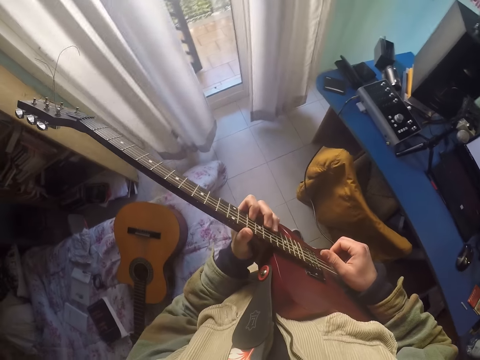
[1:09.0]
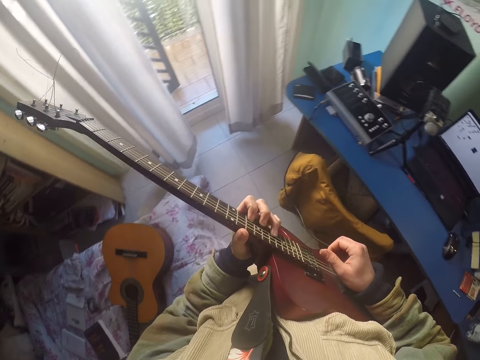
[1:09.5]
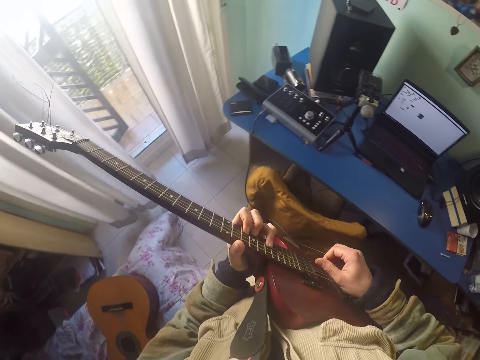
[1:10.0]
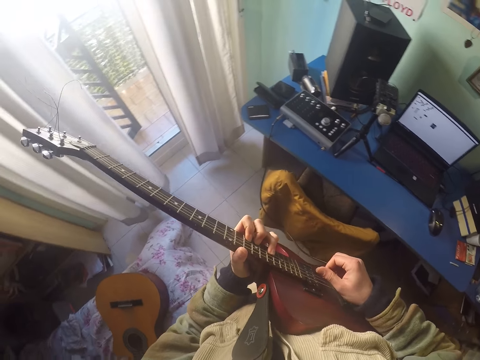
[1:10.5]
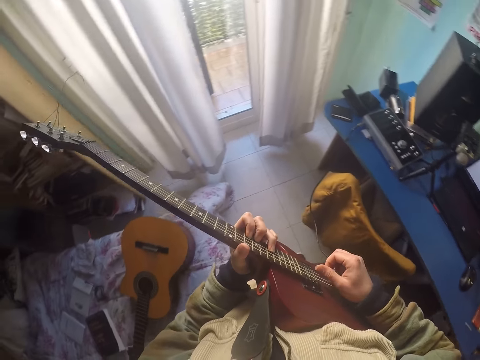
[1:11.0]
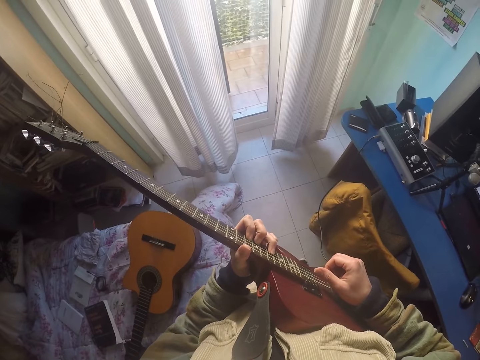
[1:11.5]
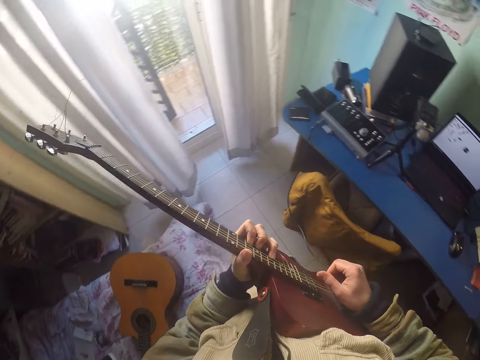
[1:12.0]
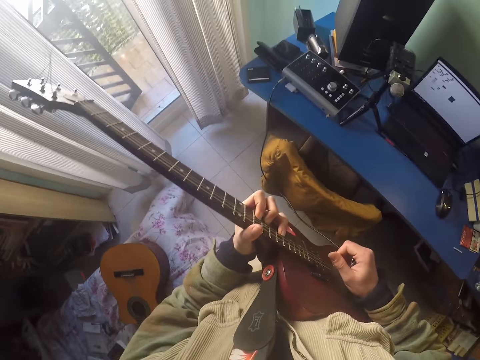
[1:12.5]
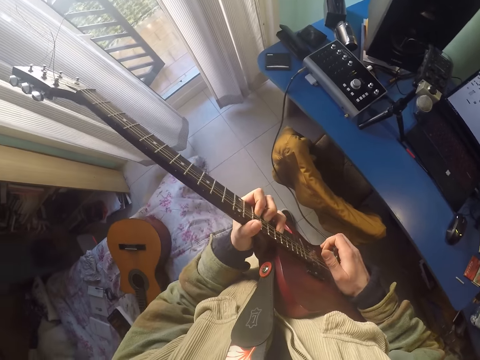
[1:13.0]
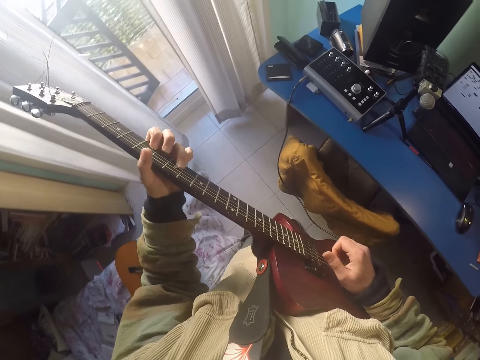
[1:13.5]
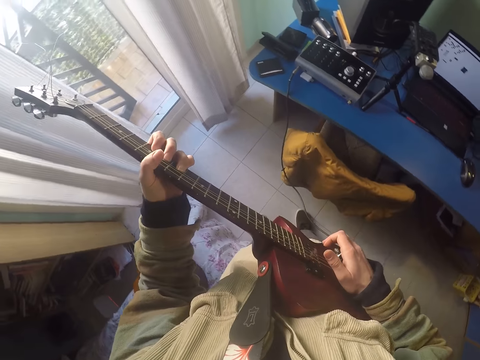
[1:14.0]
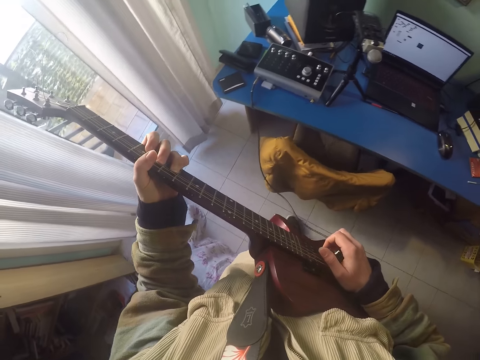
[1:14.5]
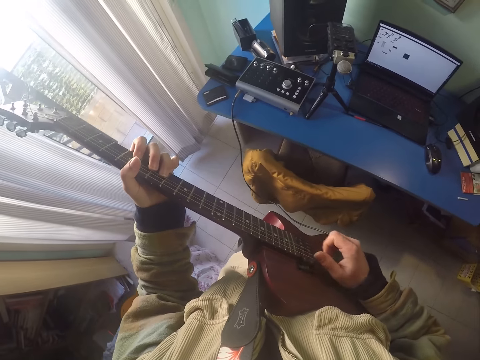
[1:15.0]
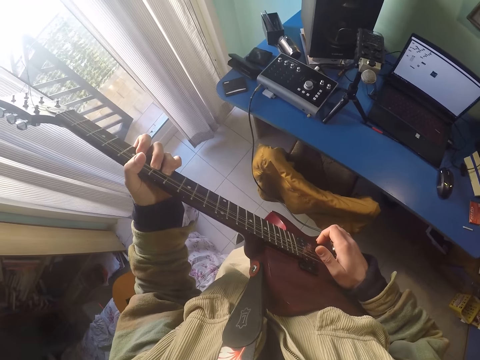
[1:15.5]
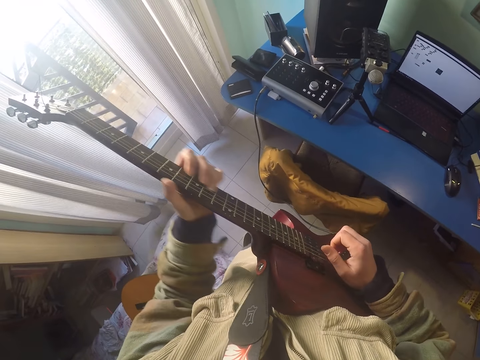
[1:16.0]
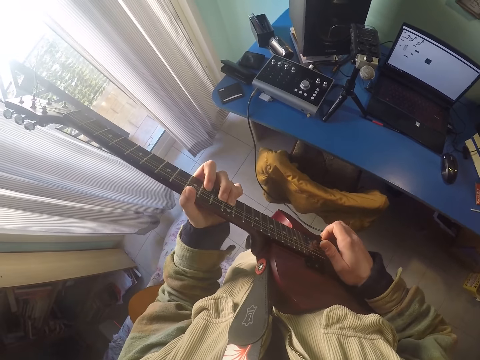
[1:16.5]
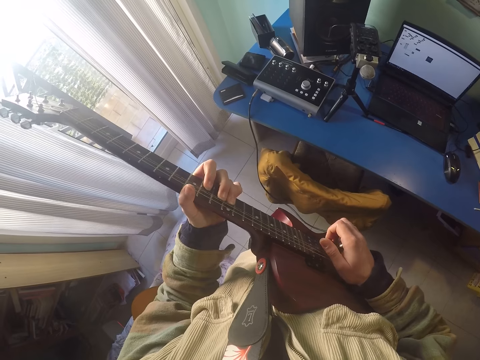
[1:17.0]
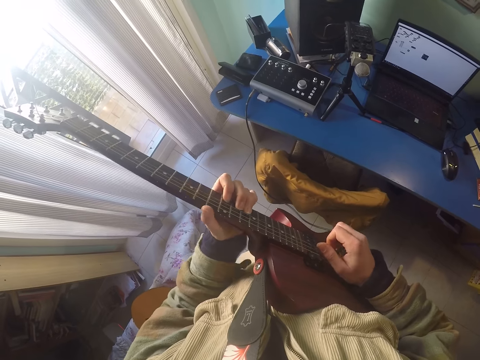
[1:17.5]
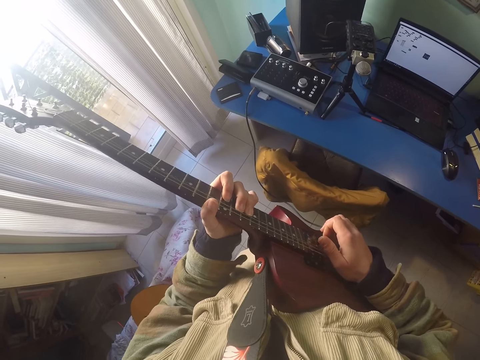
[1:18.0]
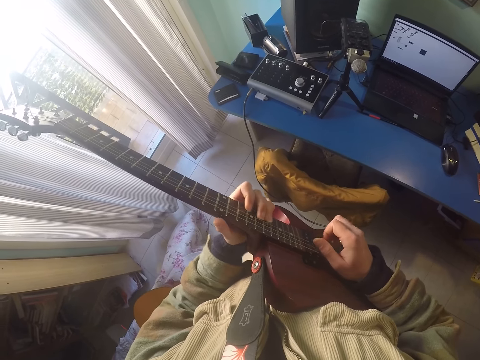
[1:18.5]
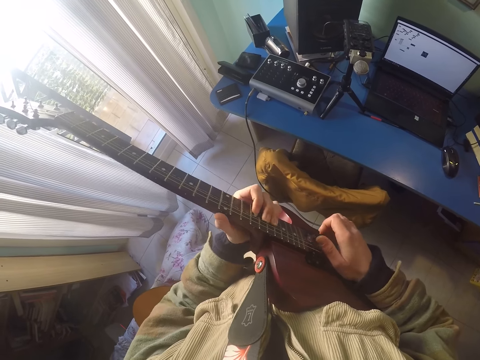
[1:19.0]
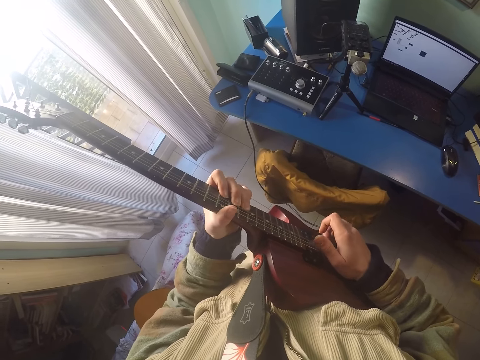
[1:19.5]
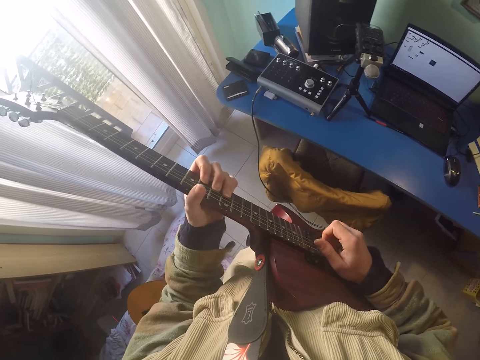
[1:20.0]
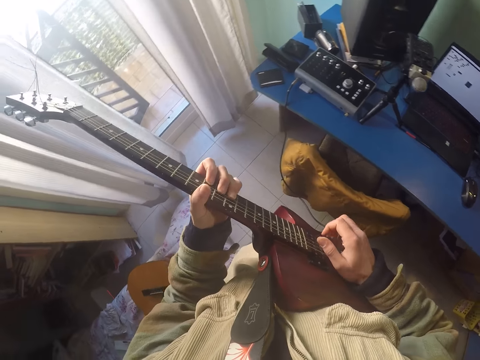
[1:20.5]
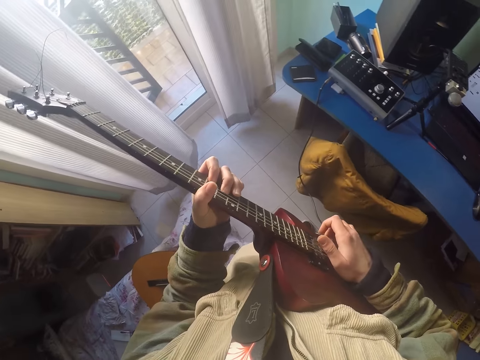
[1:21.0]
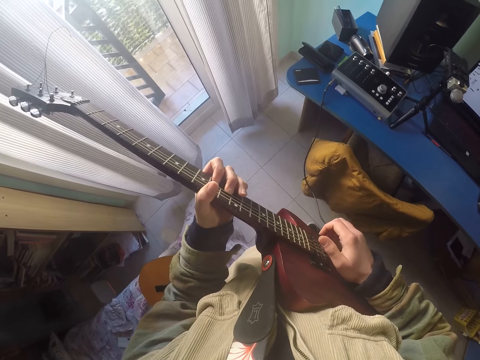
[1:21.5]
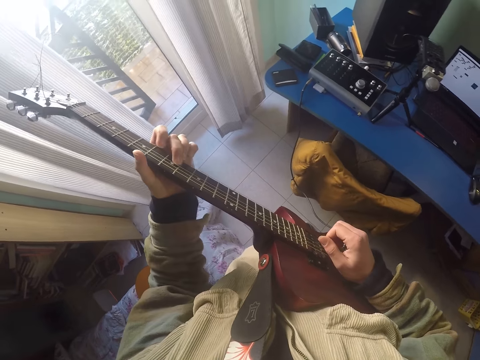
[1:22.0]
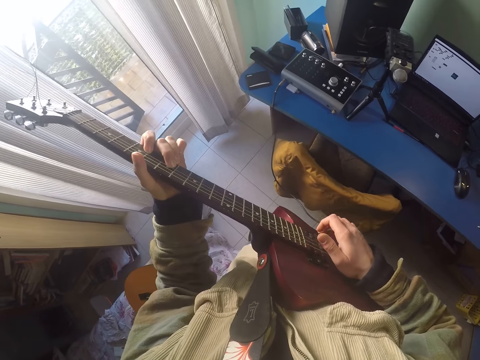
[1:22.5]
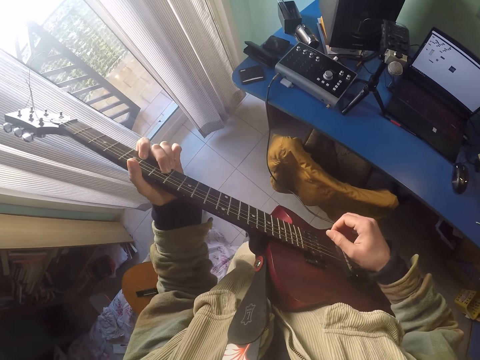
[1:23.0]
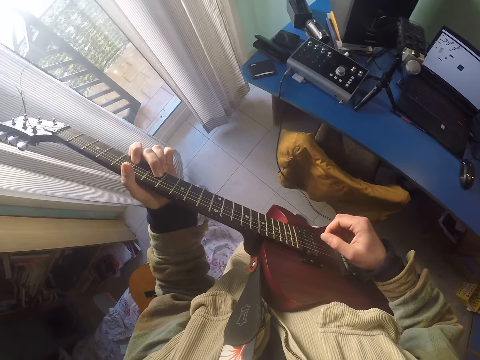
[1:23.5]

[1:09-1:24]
The camera wearer clicks the strings.

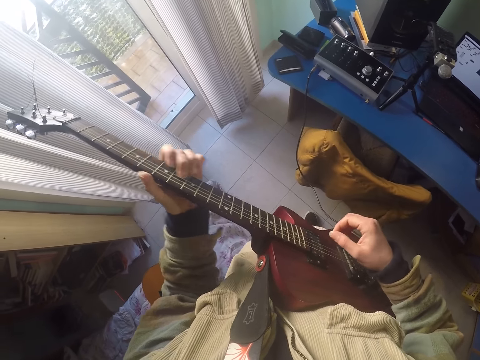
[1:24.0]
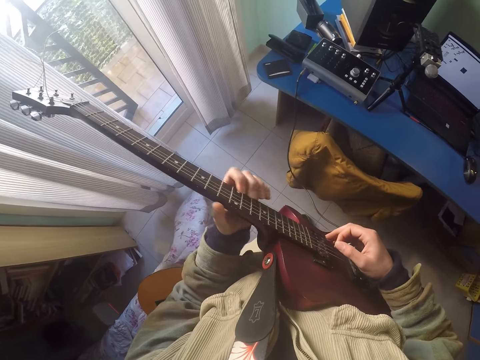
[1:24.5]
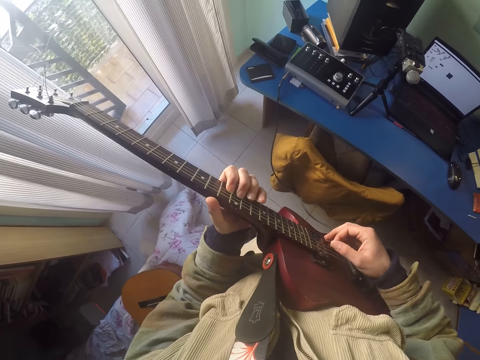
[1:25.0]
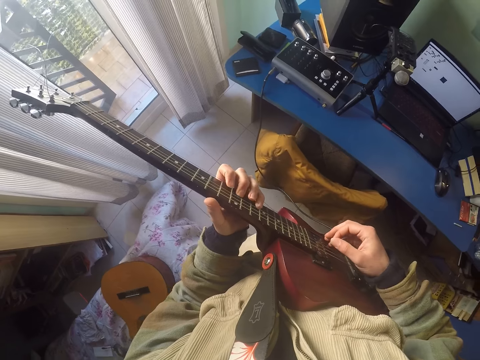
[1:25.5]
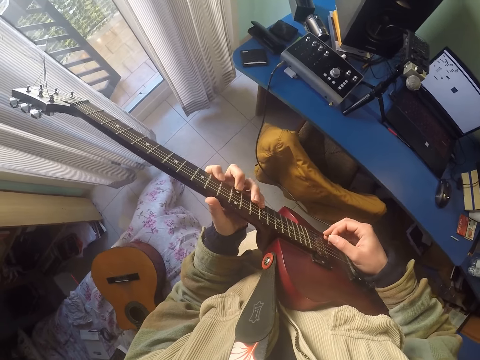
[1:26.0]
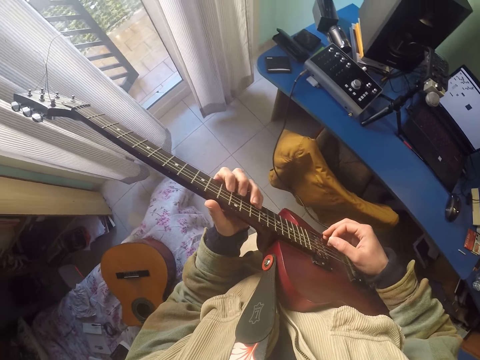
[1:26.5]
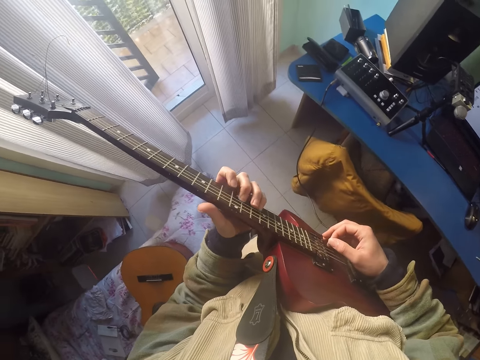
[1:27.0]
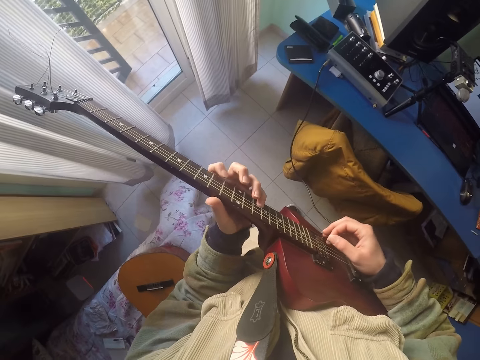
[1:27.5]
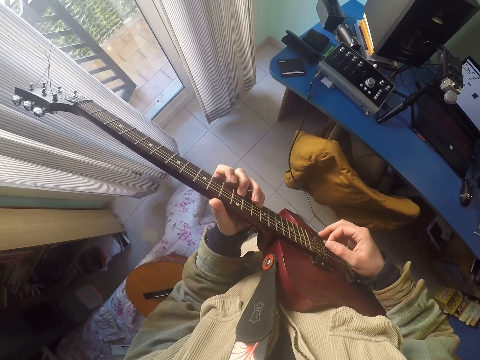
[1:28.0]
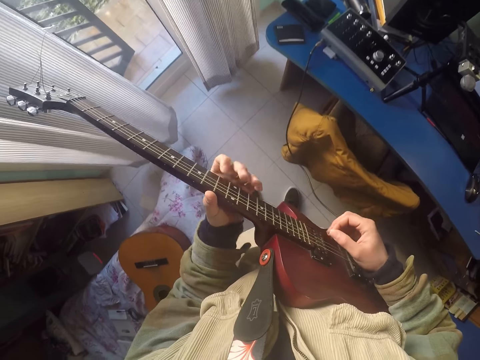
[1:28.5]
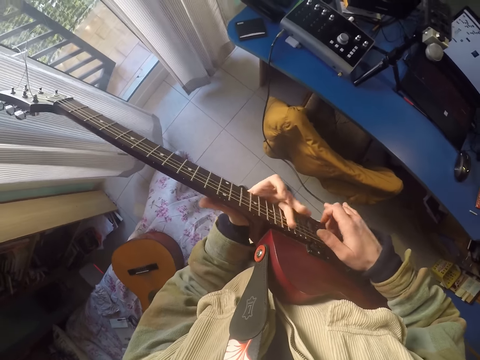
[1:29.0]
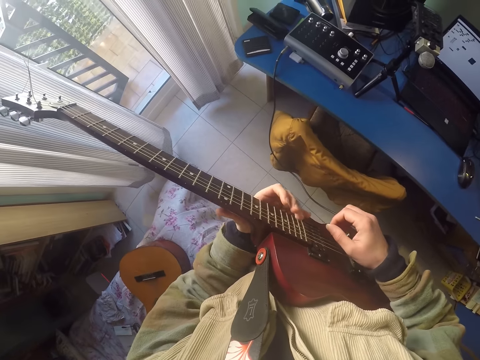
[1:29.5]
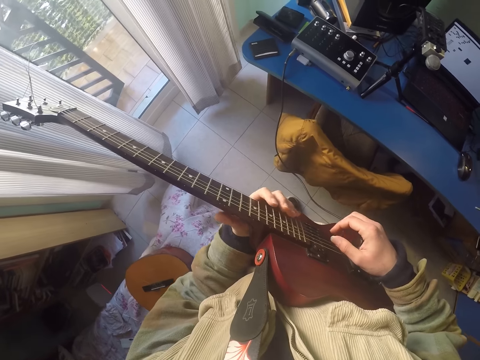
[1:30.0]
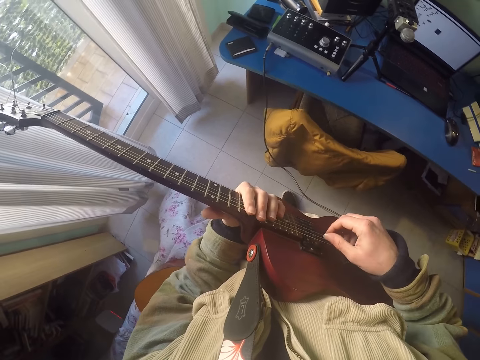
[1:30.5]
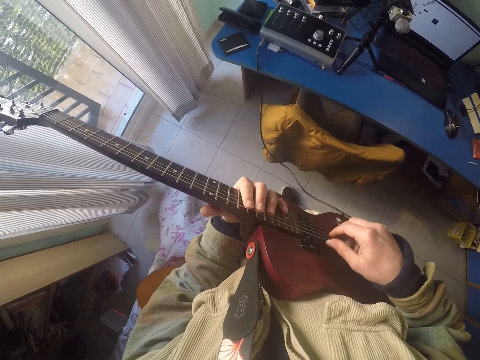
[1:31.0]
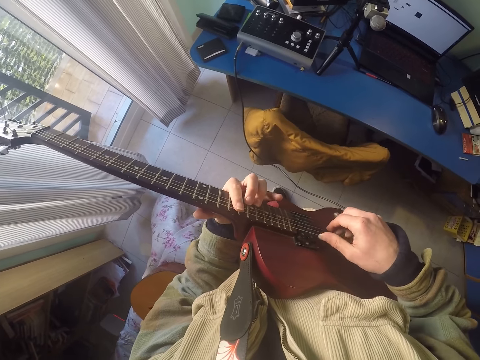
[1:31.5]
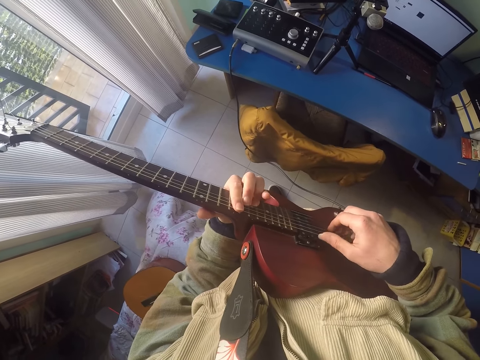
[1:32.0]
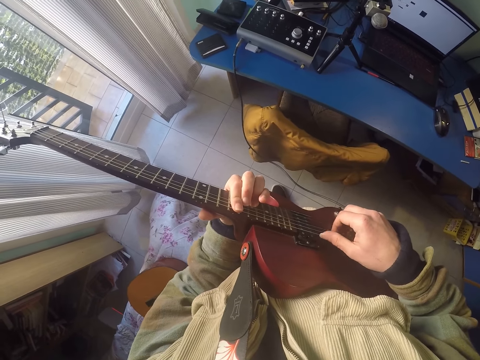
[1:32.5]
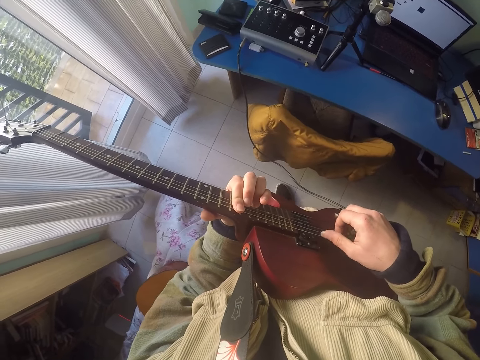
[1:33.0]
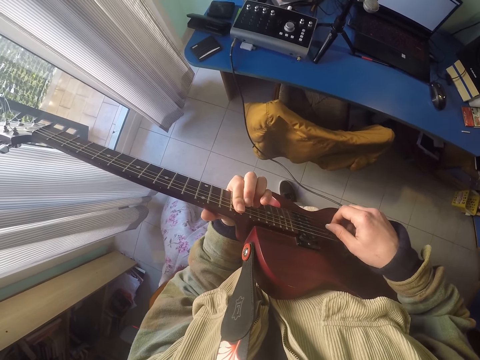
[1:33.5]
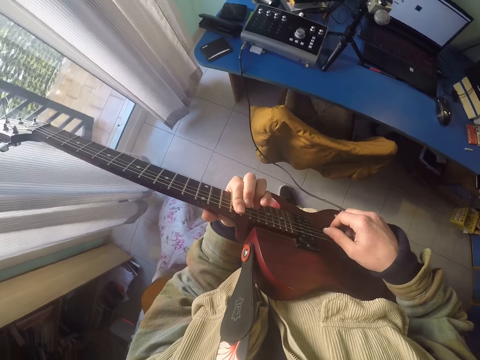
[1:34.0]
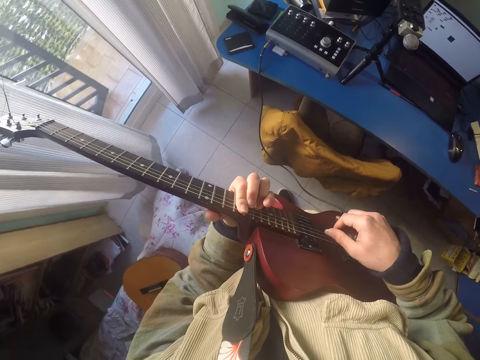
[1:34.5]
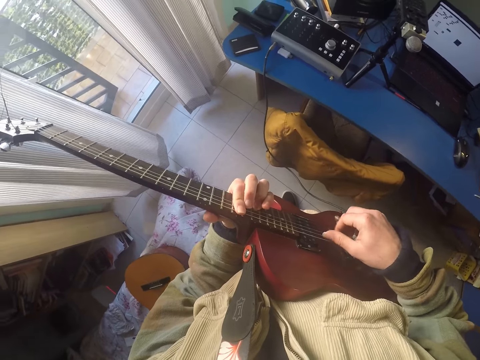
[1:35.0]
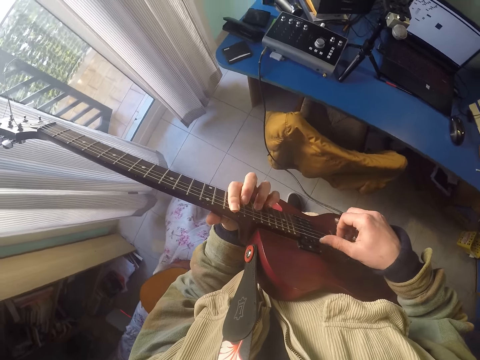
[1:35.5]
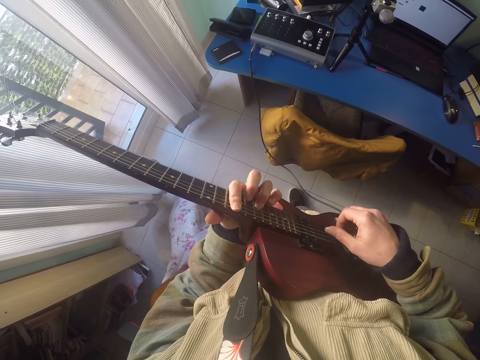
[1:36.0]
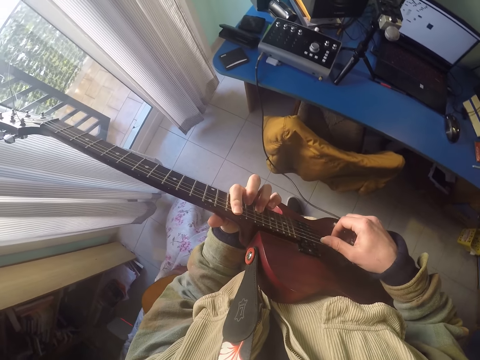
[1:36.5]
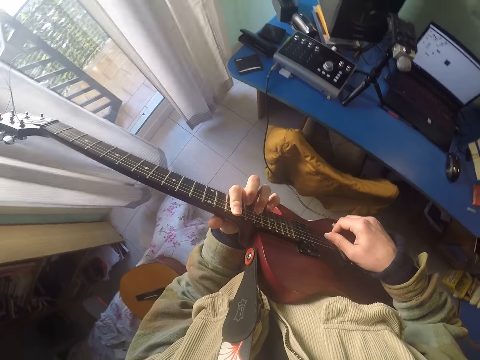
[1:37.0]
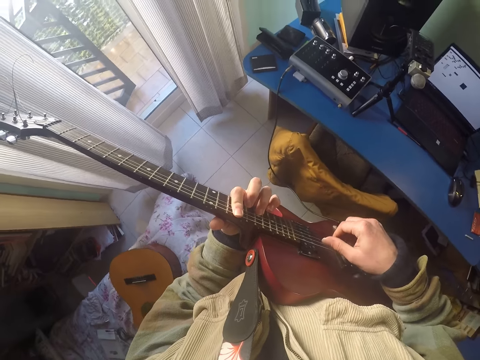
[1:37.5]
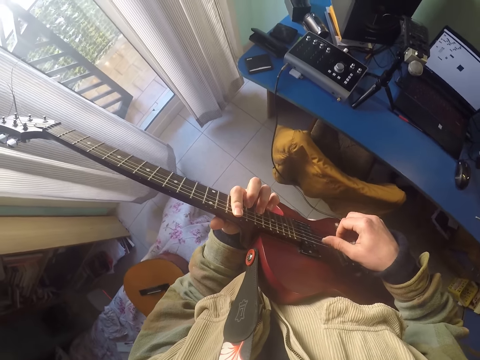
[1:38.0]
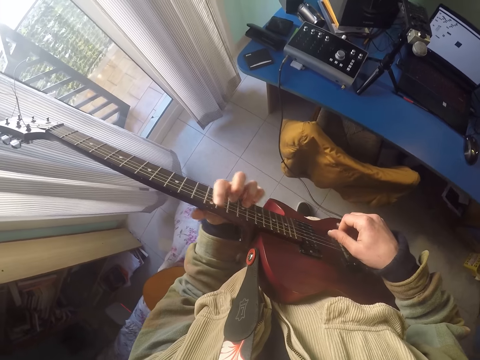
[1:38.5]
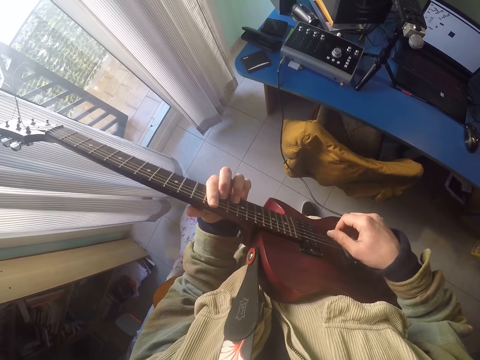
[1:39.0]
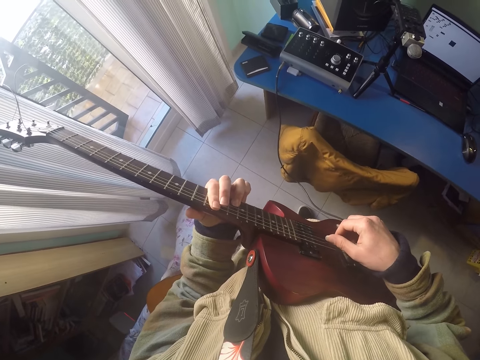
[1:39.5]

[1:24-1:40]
The camera wearer plays the guitar. They click the strings.
